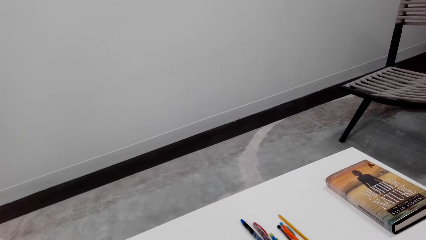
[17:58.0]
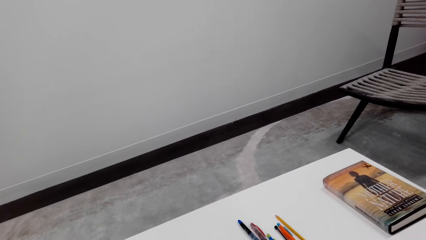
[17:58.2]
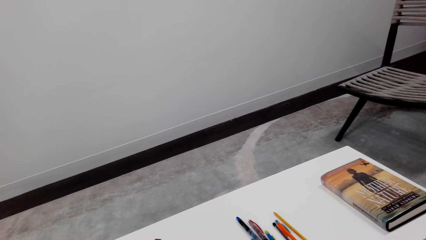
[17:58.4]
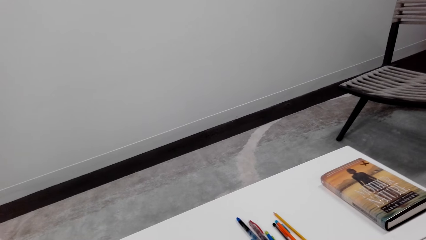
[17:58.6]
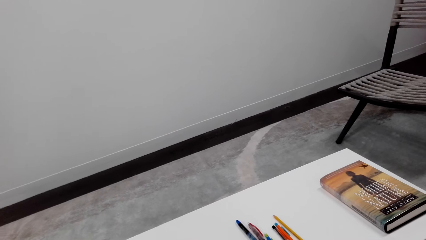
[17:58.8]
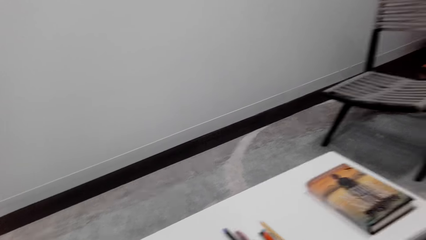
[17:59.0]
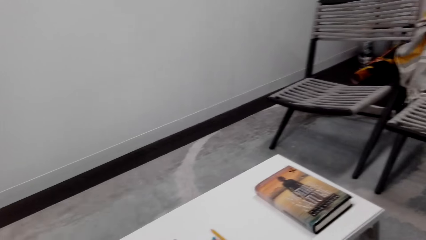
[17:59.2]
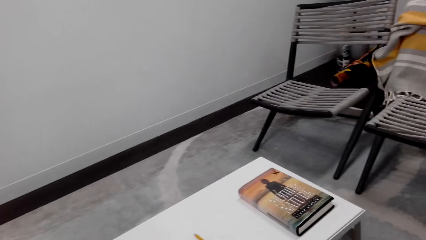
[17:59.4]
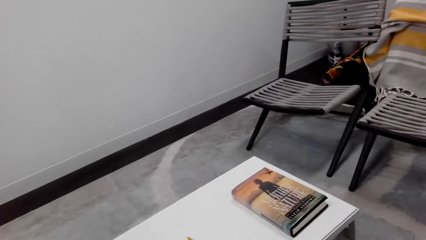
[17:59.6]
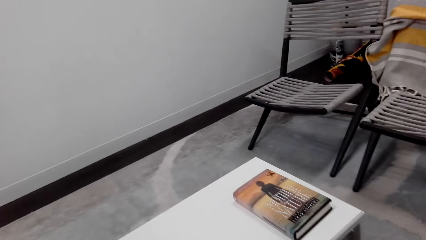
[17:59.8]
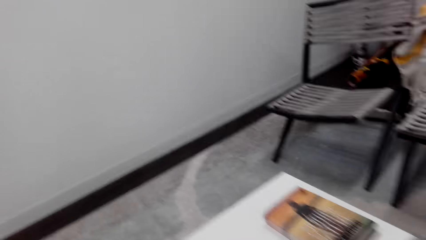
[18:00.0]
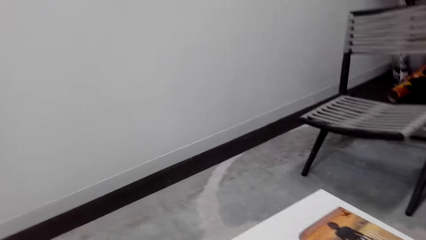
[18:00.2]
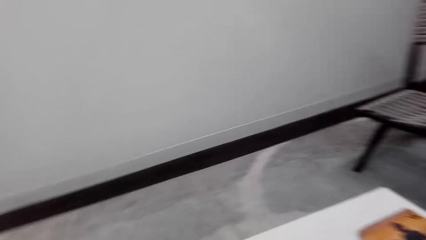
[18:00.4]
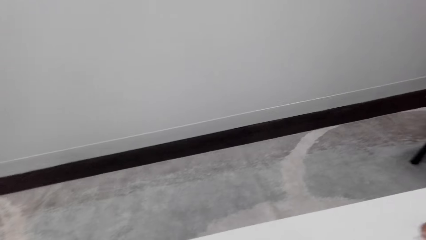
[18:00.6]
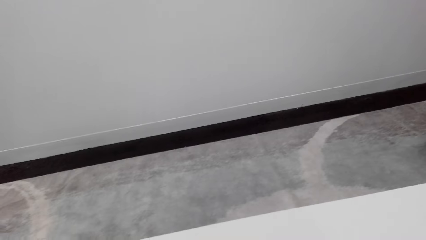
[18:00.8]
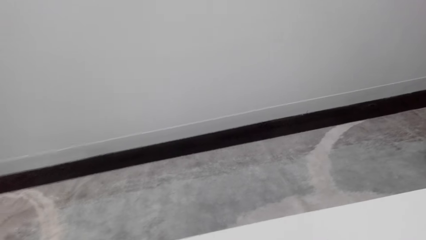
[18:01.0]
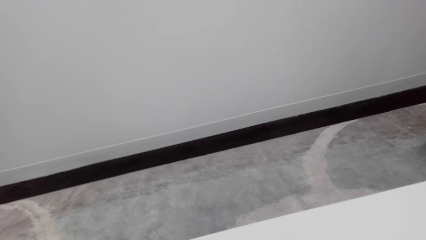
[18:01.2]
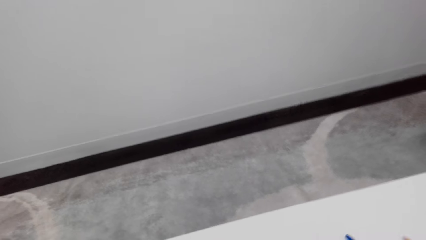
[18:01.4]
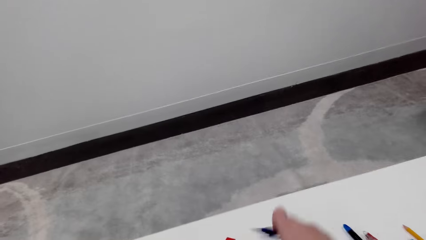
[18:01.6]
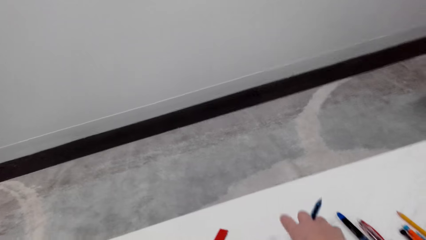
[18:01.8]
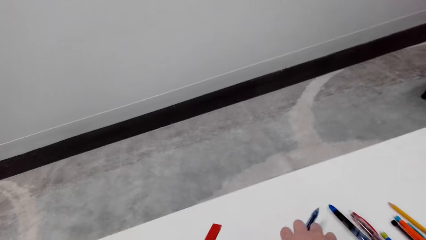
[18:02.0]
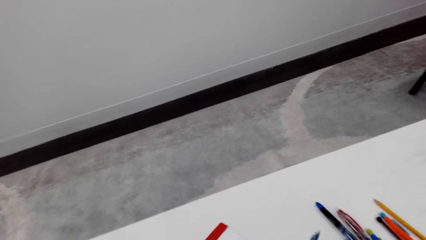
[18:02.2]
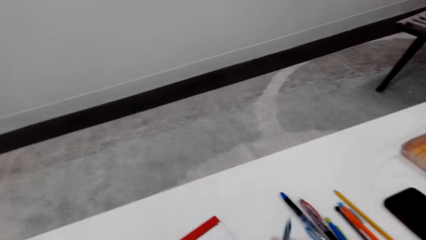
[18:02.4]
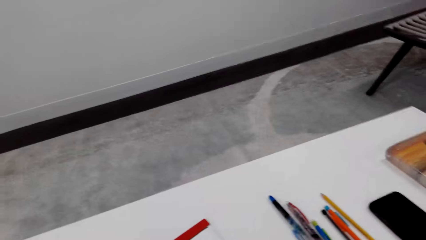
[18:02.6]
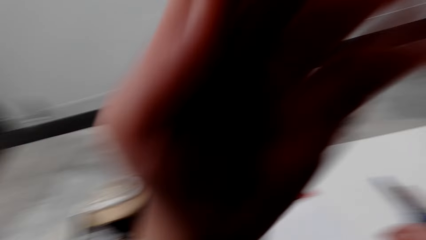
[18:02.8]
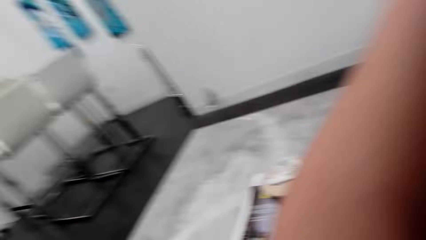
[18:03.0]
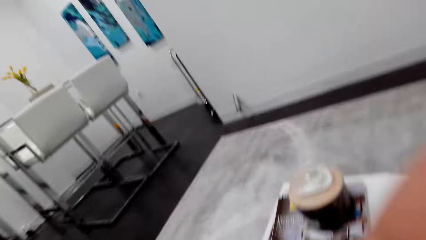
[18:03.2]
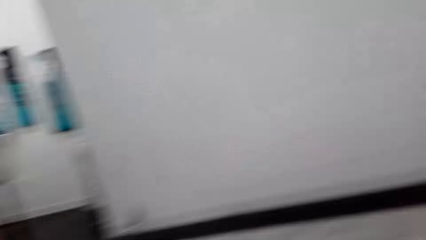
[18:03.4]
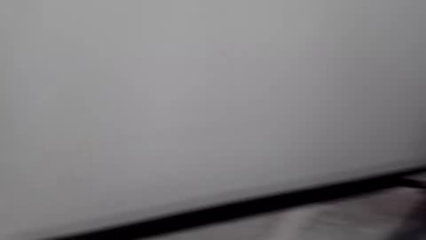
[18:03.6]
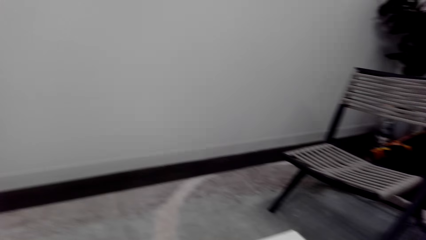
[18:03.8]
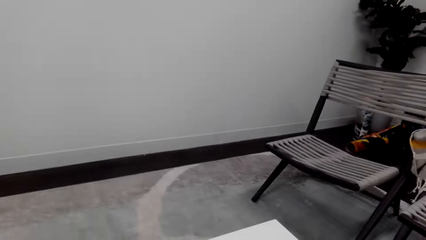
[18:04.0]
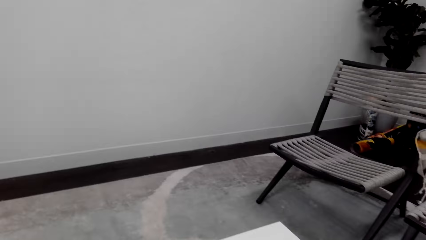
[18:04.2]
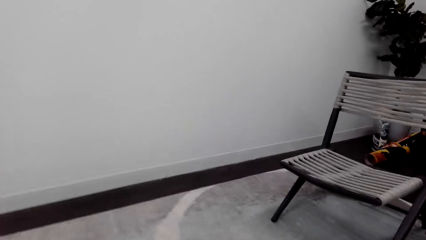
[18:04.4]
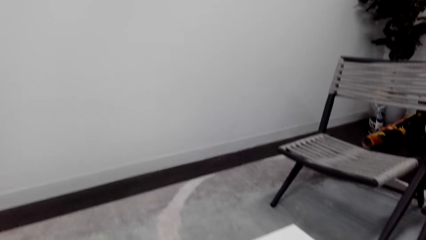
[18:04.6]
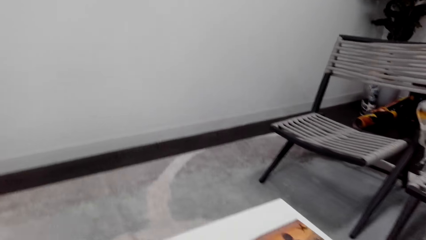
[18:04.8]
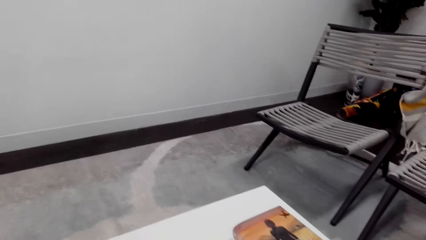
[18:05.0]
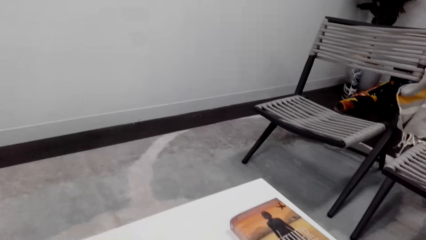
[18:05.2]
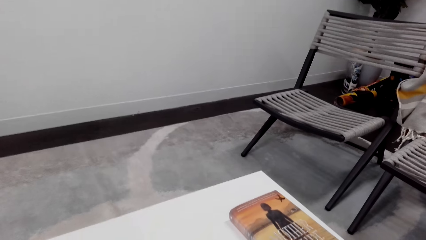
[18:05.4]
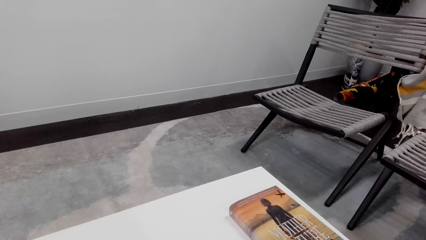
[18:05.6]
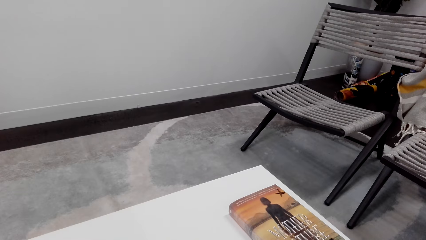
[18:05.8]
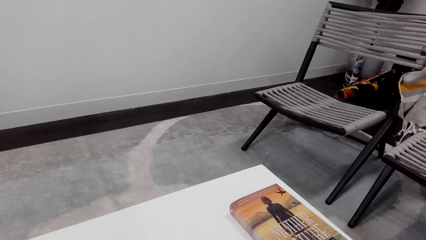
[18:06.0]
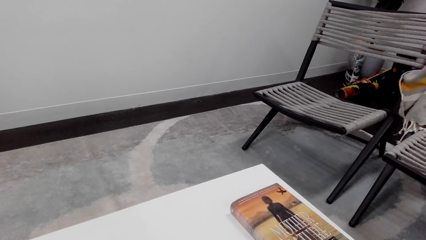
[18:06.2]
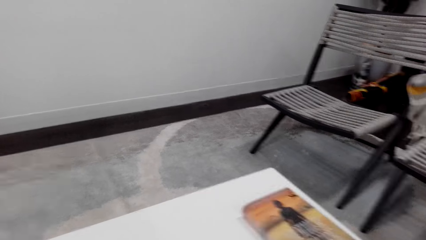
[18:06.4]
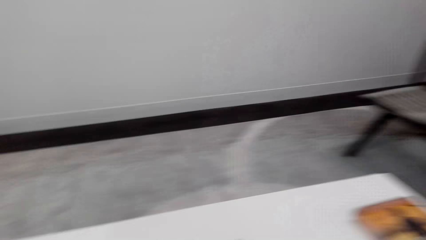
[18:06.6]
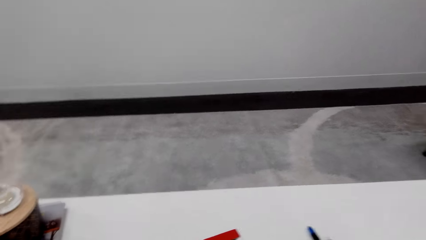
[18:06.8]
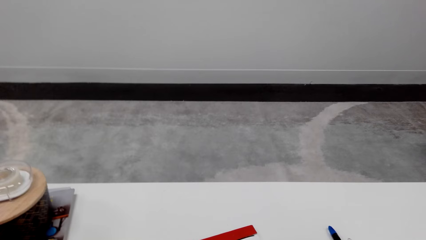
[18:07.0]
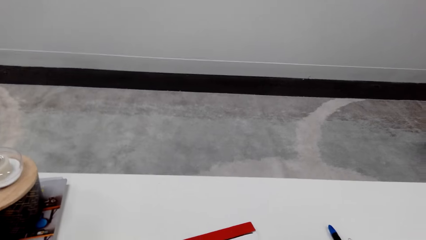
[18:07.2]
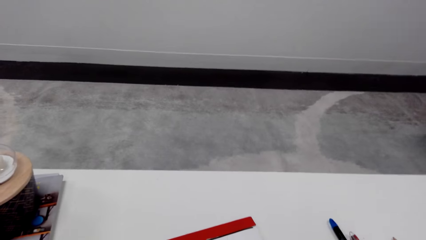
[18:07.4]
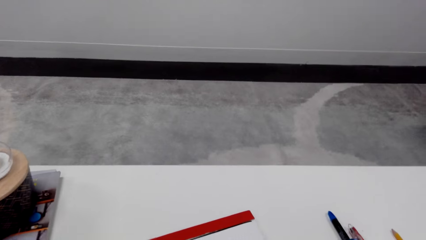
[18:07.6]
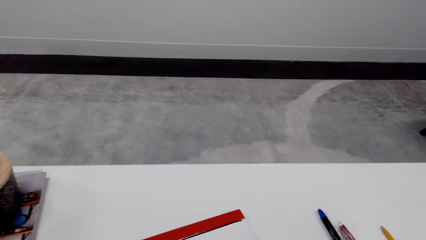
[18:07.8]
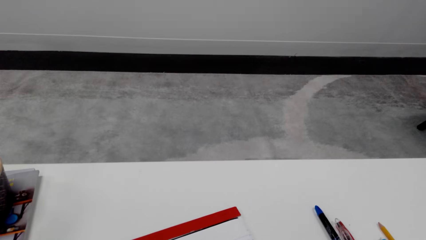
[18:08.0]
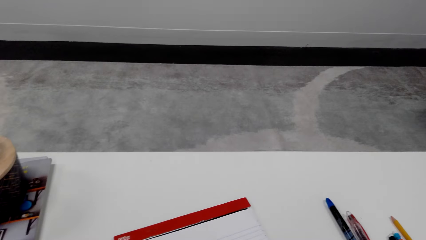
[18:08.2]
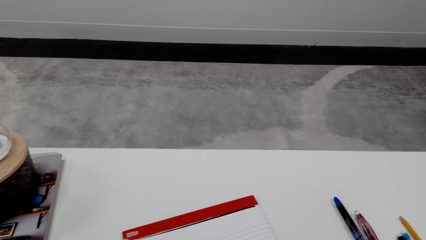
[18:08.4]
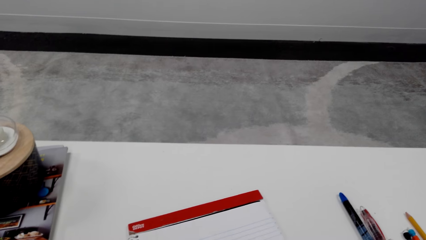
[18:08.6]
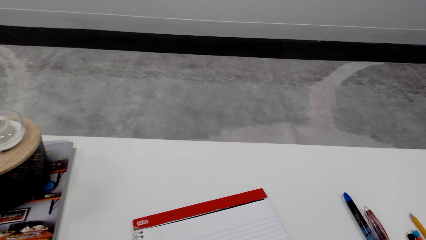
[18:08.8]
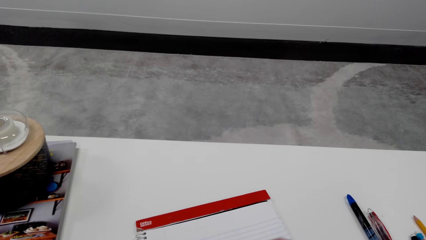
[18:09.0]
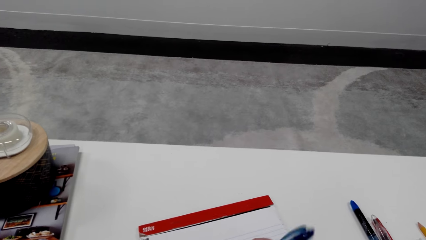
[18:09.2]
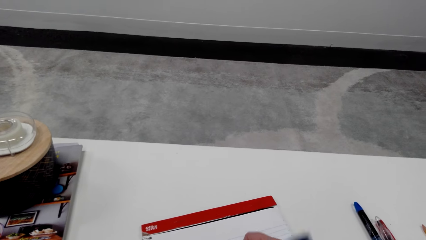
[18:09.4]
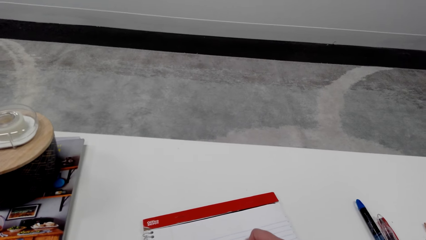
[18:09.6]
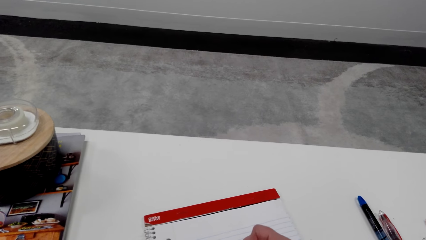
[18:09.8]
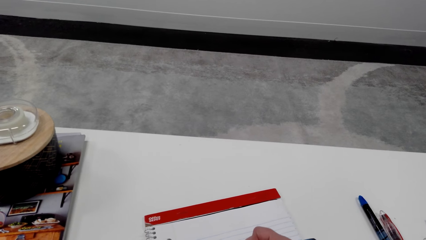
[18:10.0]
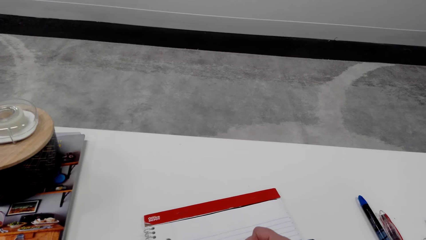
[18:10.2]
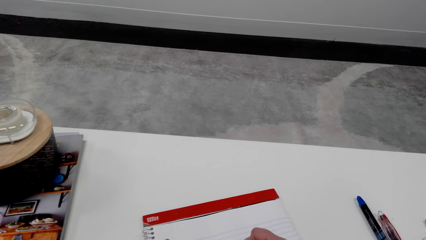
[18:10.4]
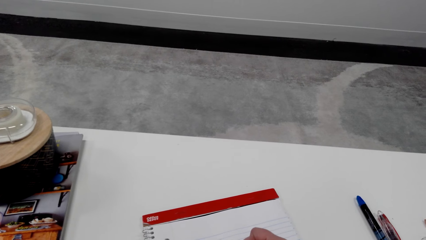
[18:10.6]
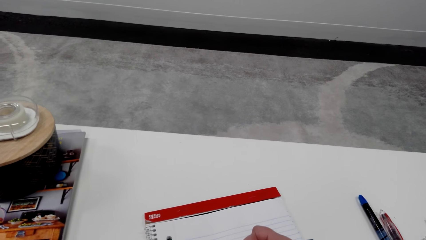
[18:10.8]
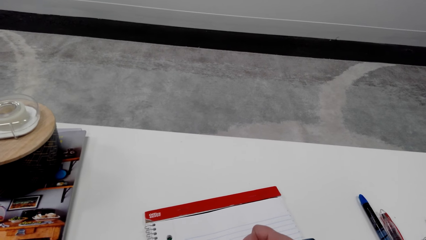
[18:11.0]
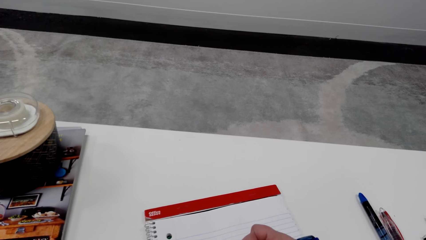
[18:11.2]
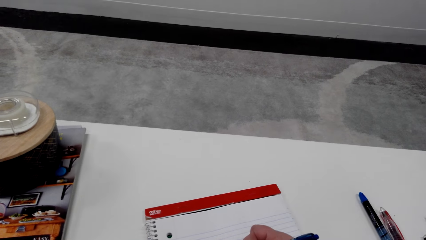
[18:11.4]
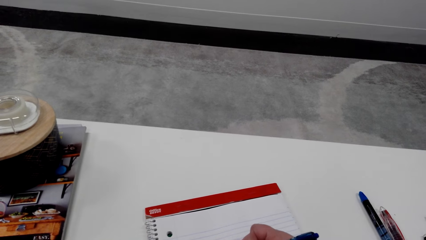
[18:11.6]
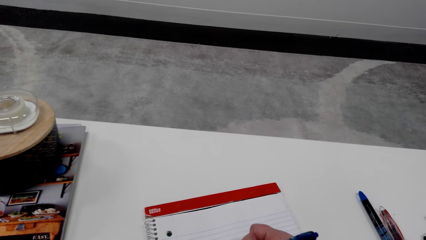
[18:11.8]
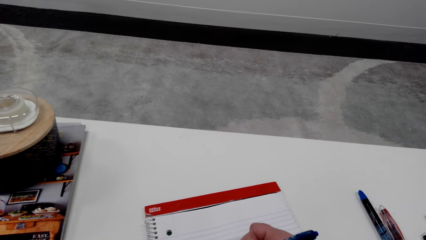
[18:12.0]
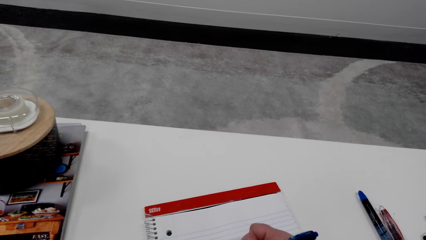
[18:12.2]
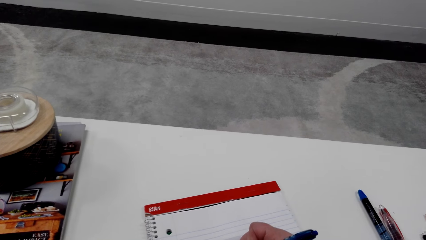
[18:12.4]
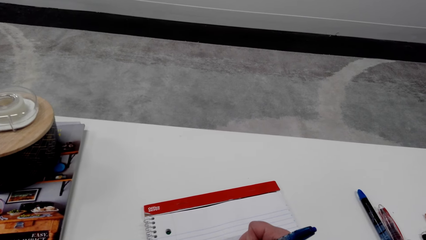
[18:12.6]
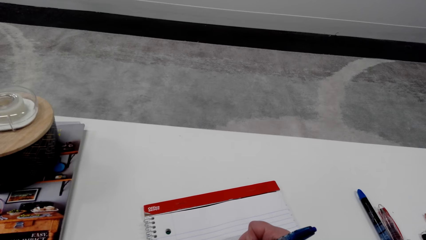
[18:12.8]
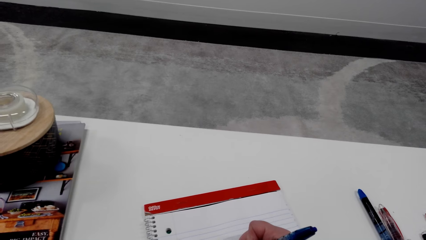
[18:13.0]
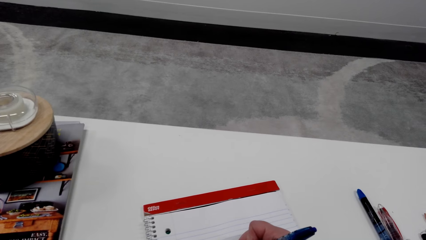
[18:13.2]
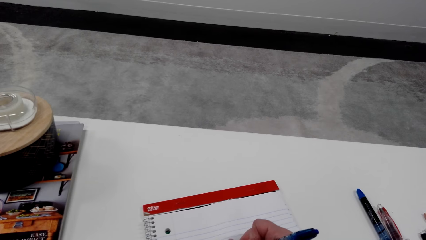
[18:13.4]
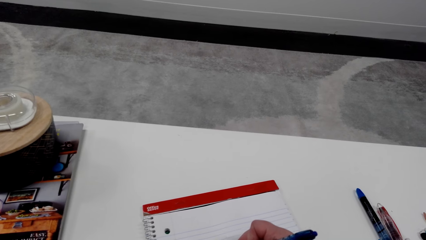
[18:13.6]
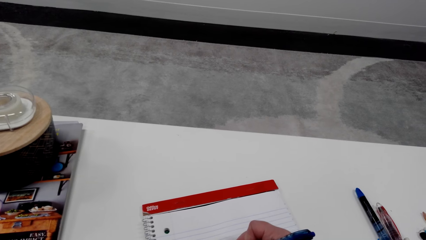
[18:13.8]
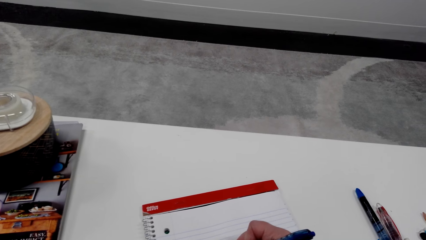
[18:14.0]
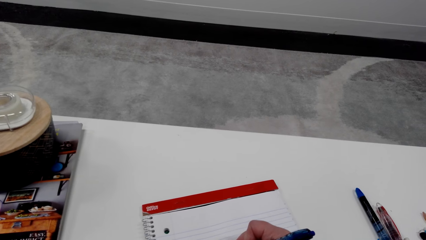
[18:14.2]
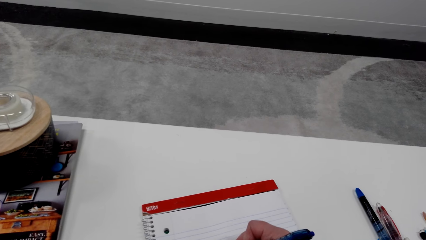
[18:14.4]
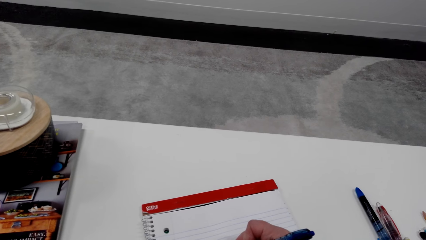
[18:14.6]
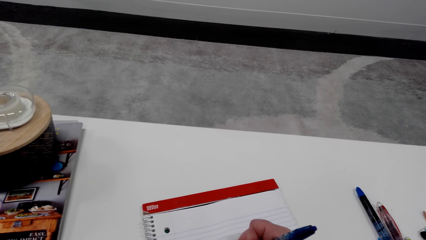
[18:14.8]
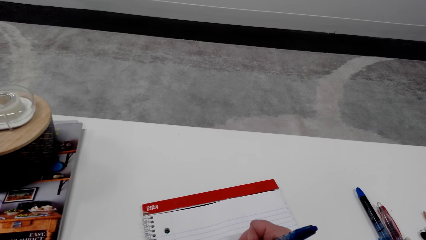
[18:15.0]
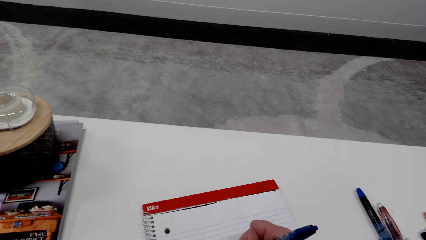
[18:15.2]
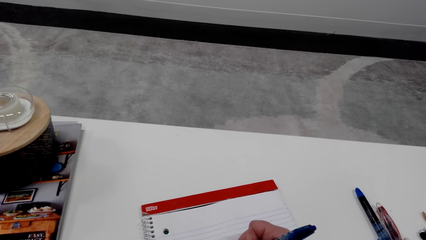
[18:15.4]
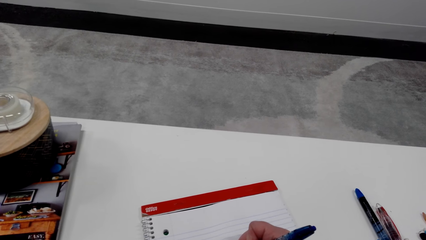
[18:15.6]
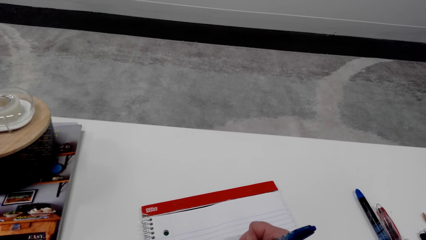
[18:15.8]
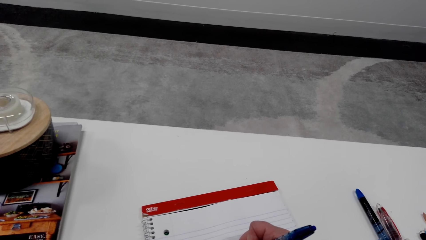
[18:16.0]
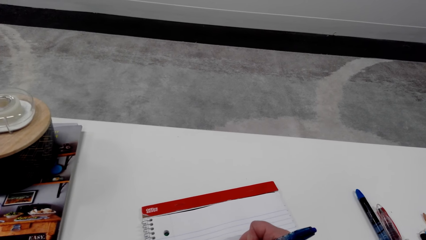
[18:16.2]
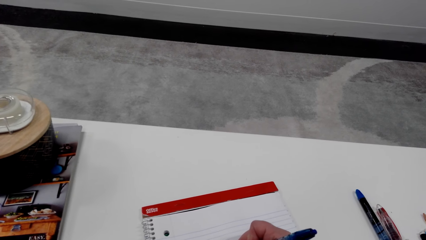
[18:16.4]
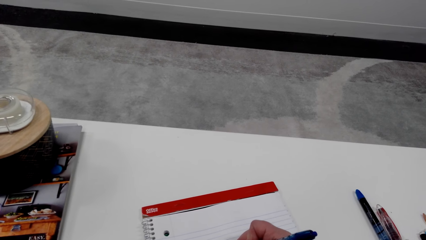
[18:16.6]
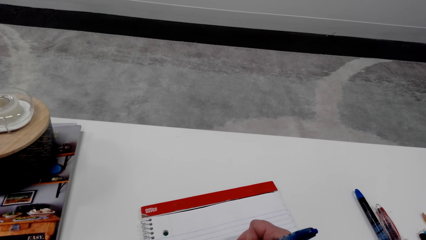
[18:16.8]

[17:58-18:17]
The camera wearer adjusts items on the table. She lifts her hand. She looks around a room. She adjusts the items on the table. She draws on a book with a pen.
